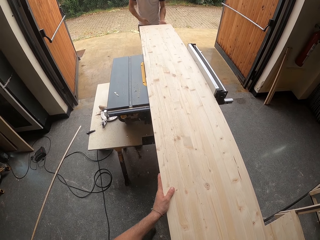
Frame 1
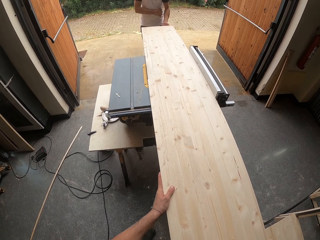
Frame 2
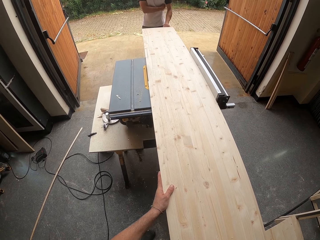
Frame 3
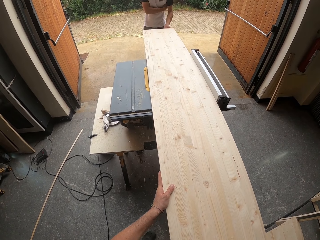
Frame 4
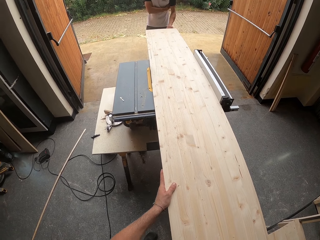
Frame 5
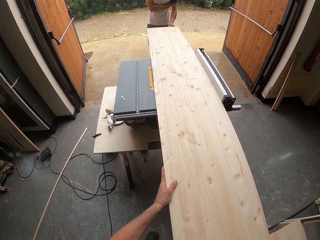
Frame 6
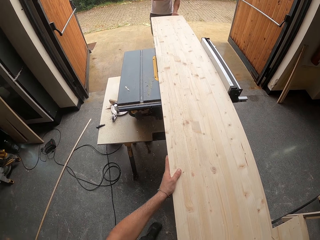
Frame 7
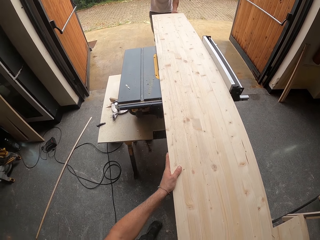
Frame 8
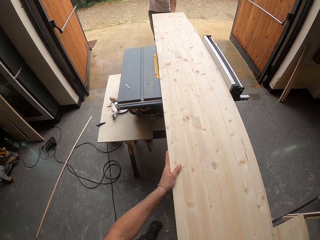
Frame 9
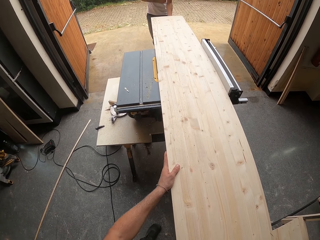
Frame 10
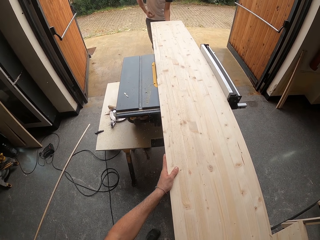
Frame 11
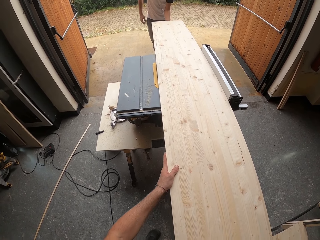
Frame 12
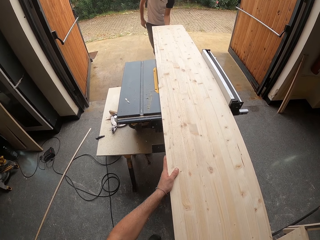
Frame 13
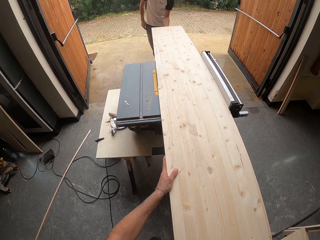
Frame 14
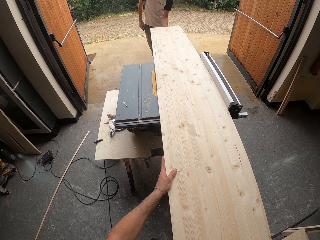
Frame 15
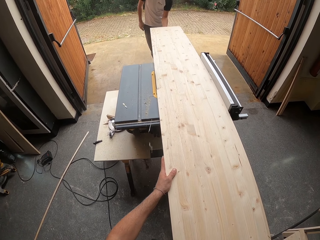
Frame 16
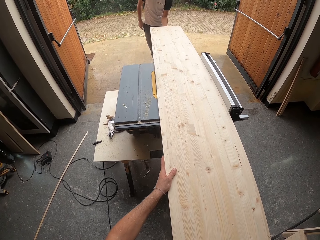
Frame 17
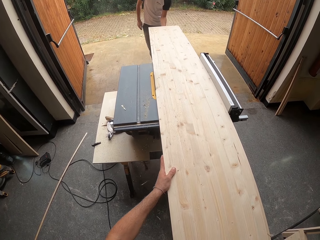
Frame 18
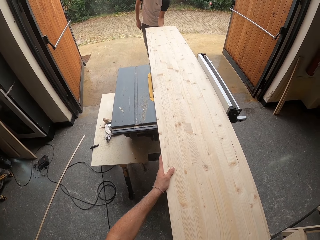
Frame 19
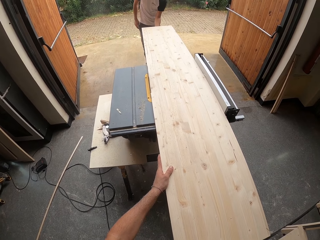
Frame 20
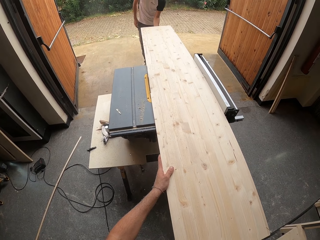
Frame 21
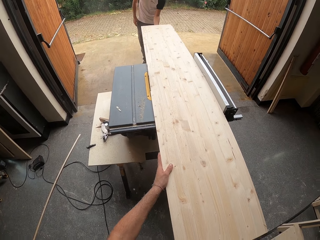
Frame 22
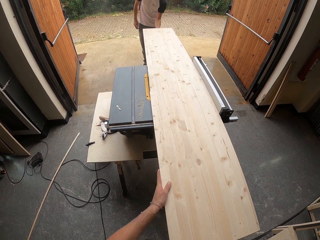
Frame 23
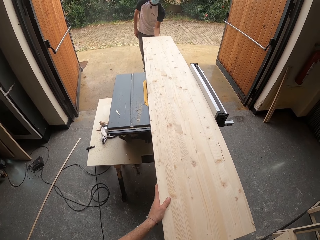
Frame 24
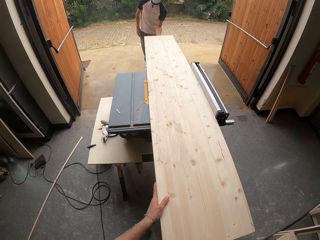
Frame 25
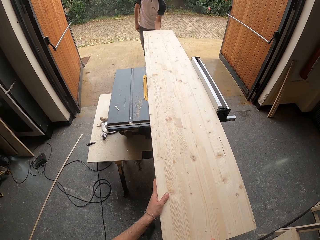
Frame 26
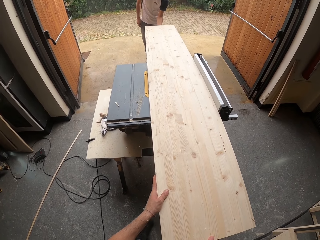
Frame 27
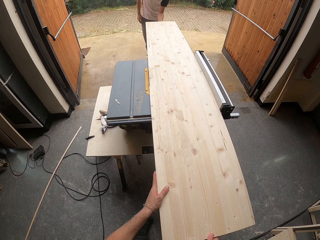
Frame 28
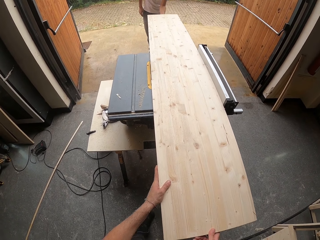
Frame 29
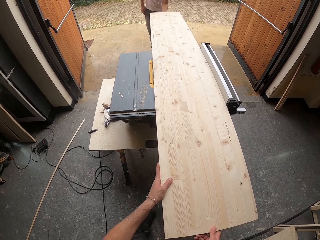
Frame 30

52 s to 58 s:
A man holds the edge of the plywood on the table saw with his left hand.

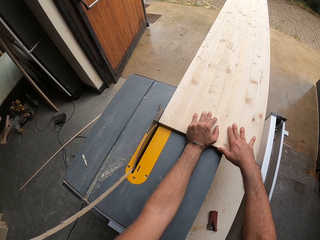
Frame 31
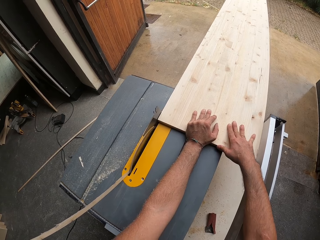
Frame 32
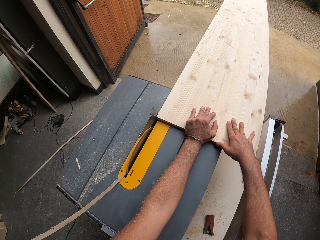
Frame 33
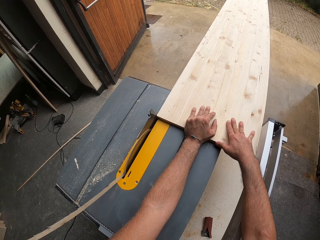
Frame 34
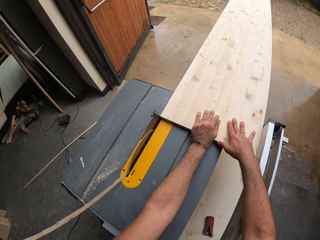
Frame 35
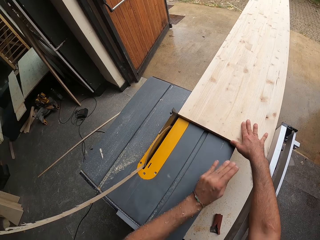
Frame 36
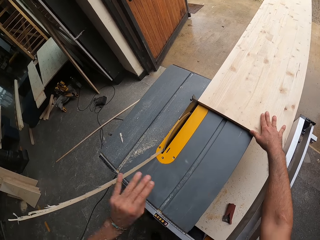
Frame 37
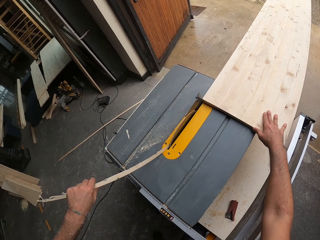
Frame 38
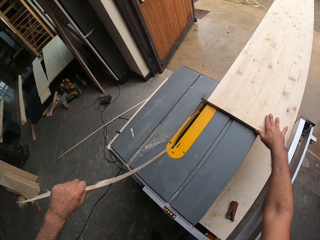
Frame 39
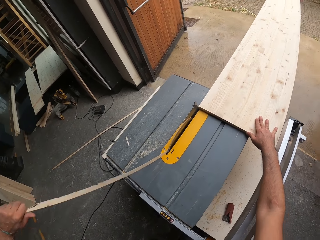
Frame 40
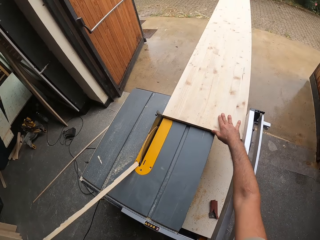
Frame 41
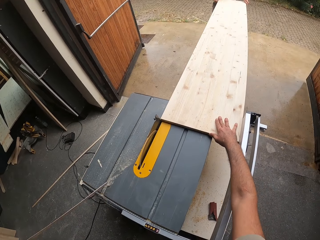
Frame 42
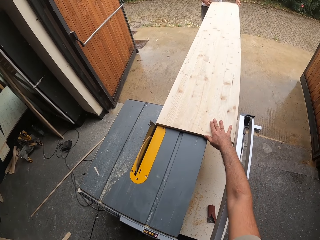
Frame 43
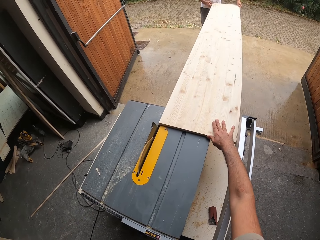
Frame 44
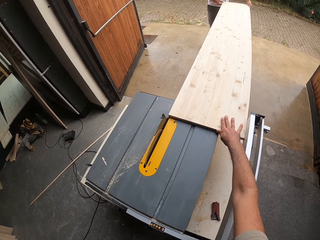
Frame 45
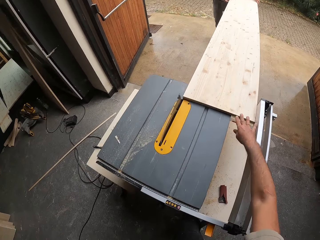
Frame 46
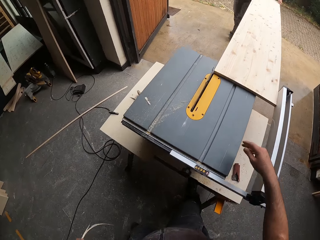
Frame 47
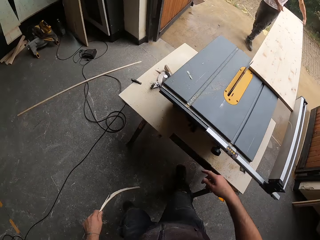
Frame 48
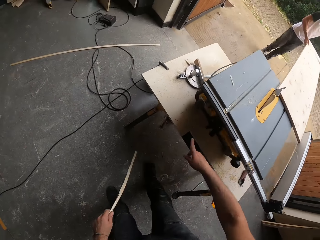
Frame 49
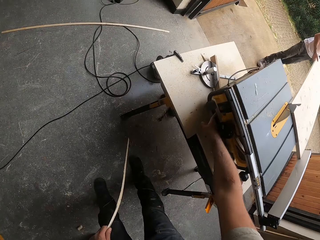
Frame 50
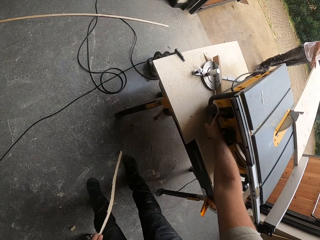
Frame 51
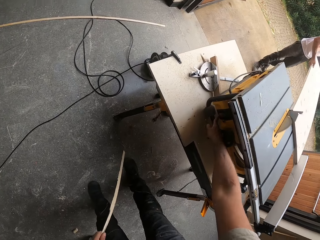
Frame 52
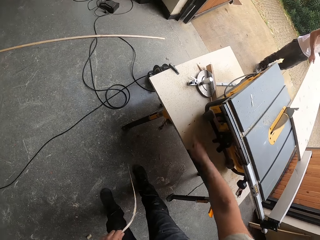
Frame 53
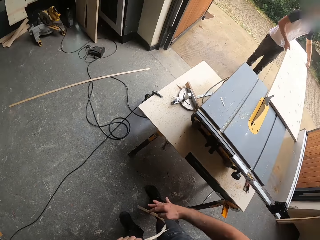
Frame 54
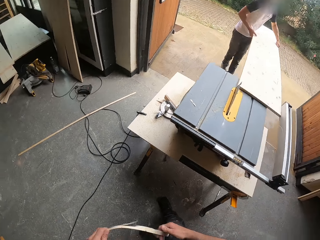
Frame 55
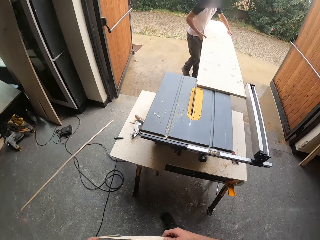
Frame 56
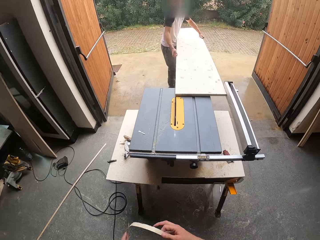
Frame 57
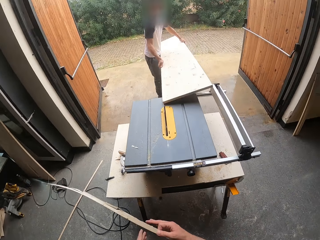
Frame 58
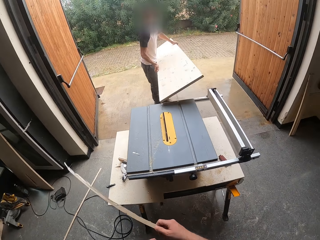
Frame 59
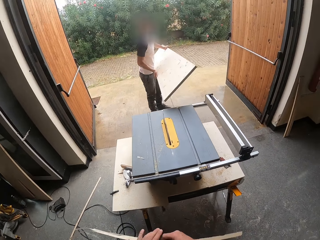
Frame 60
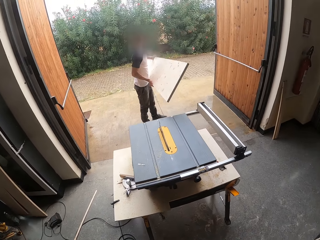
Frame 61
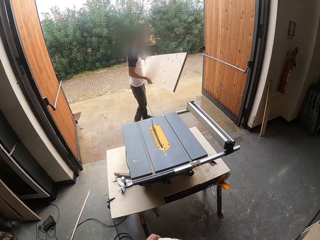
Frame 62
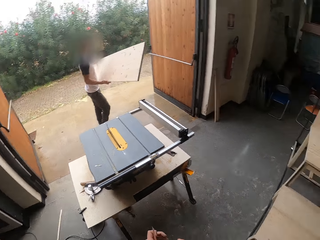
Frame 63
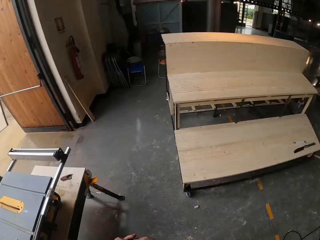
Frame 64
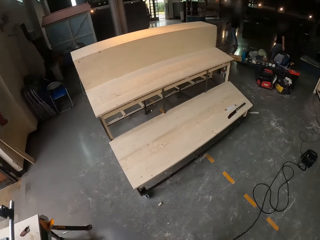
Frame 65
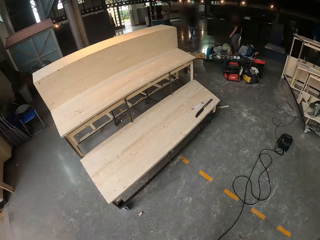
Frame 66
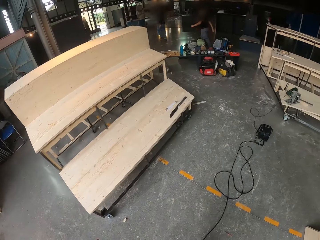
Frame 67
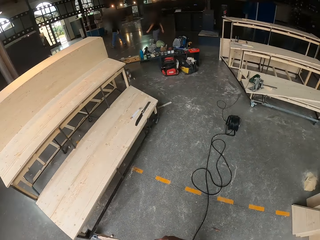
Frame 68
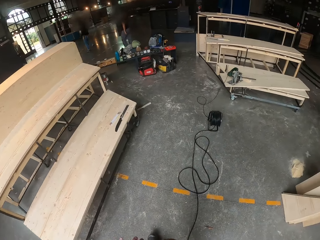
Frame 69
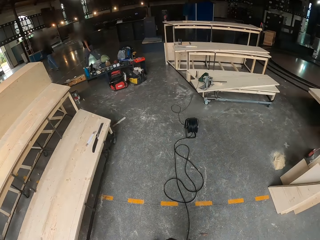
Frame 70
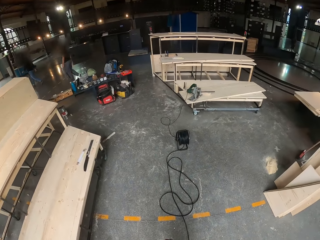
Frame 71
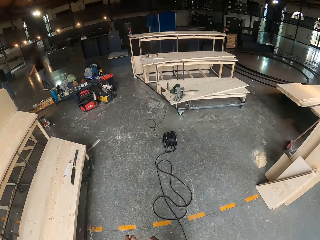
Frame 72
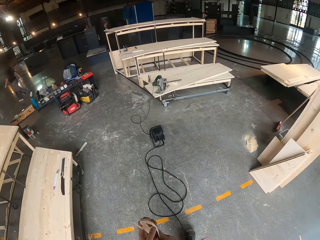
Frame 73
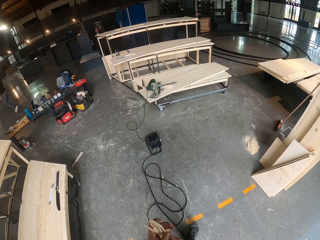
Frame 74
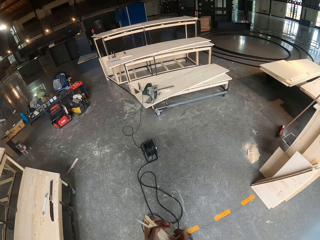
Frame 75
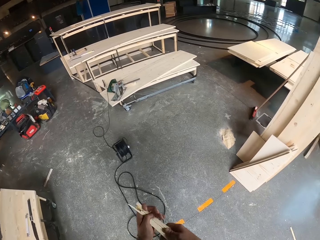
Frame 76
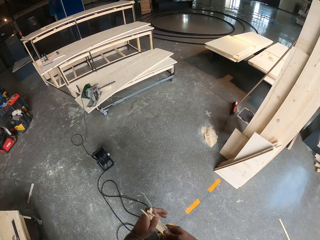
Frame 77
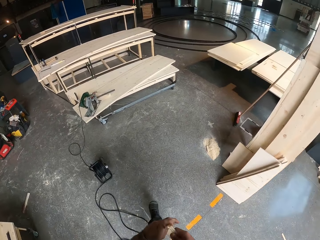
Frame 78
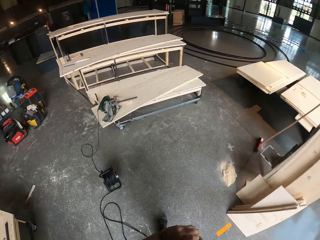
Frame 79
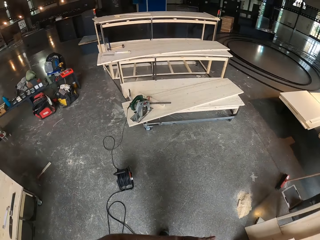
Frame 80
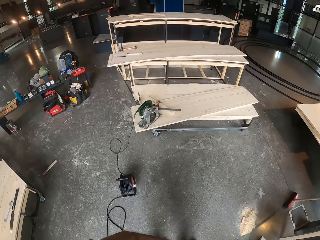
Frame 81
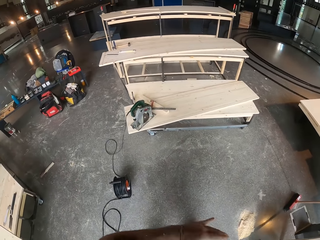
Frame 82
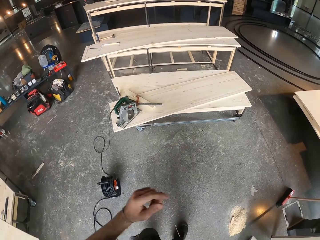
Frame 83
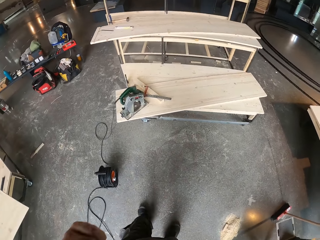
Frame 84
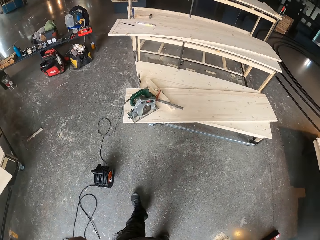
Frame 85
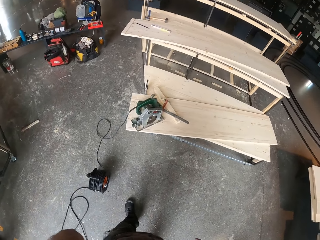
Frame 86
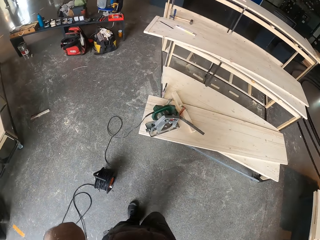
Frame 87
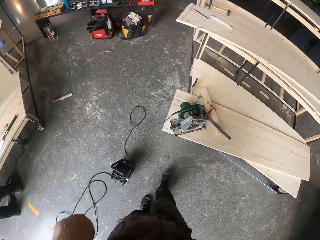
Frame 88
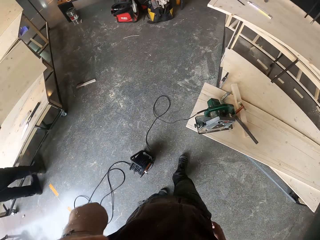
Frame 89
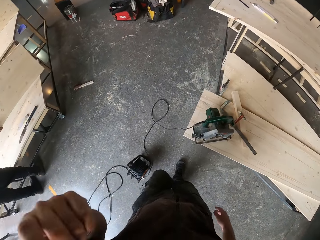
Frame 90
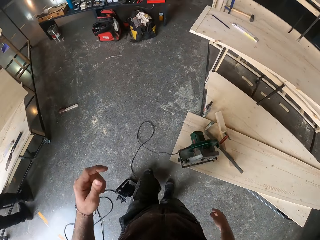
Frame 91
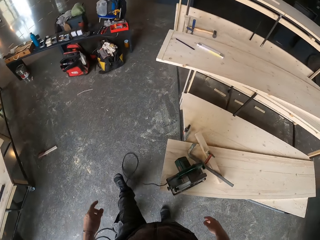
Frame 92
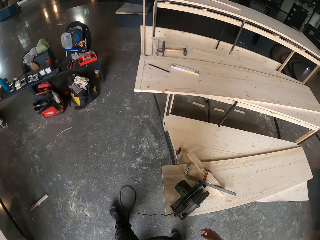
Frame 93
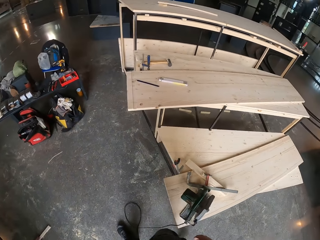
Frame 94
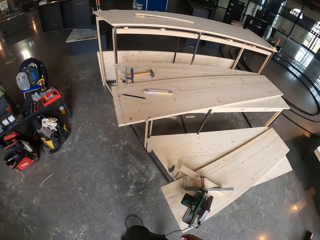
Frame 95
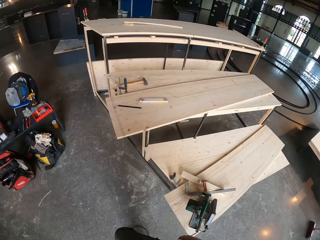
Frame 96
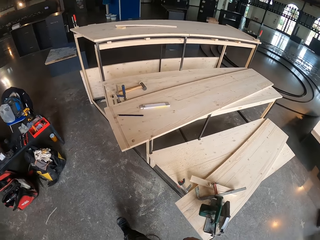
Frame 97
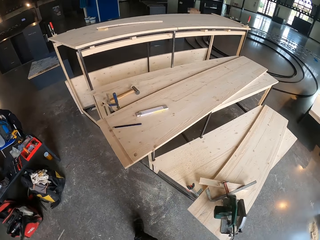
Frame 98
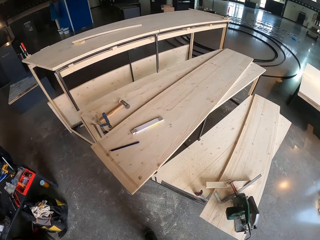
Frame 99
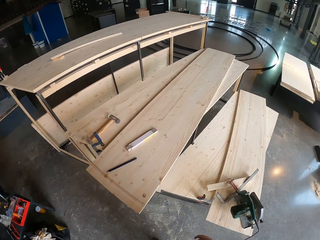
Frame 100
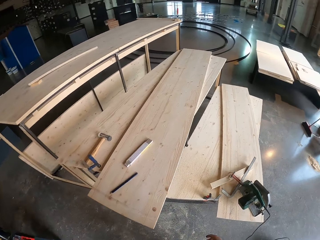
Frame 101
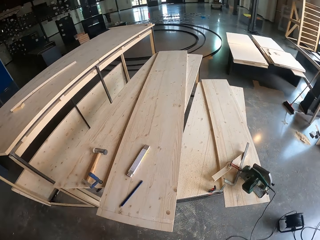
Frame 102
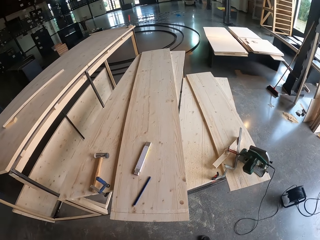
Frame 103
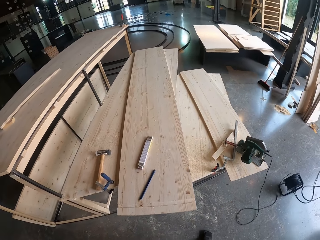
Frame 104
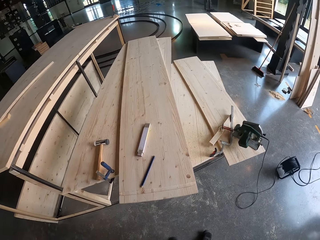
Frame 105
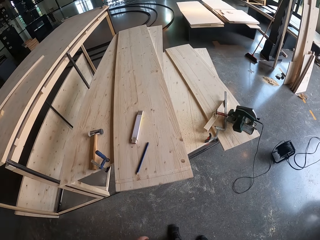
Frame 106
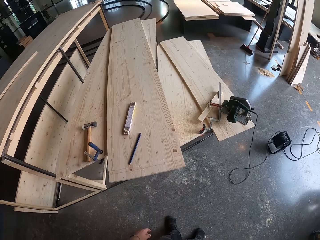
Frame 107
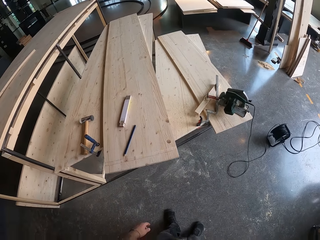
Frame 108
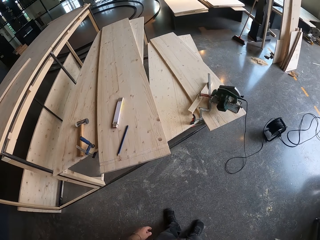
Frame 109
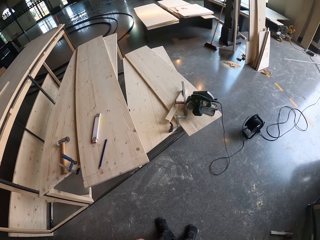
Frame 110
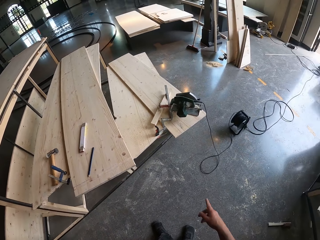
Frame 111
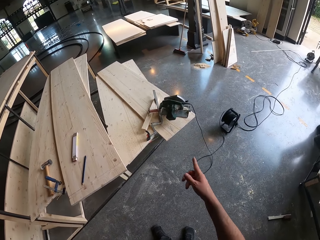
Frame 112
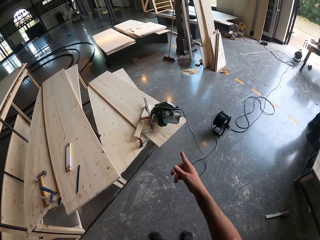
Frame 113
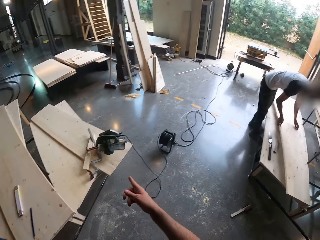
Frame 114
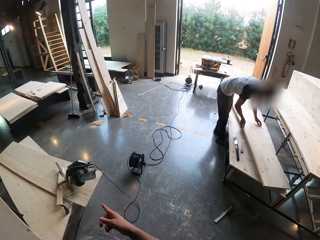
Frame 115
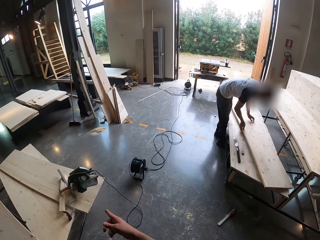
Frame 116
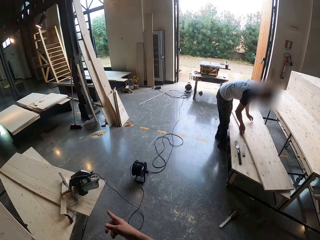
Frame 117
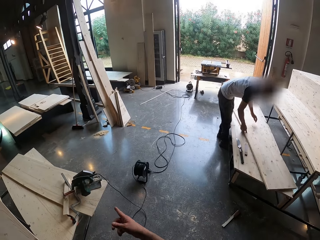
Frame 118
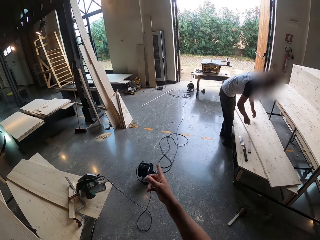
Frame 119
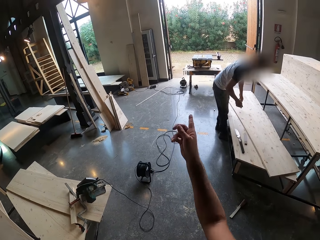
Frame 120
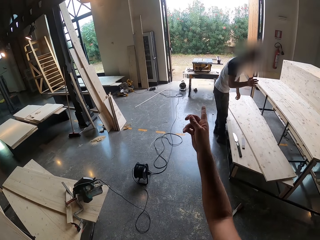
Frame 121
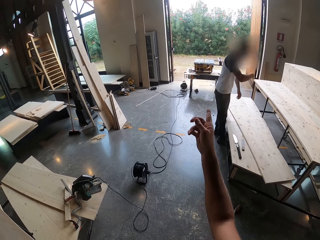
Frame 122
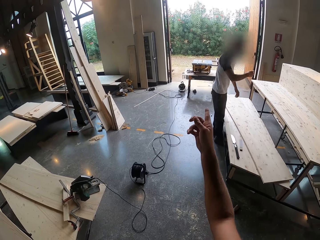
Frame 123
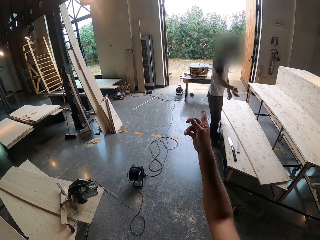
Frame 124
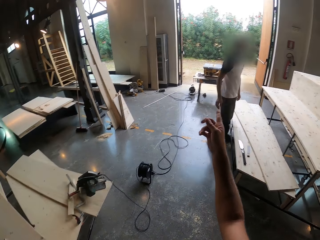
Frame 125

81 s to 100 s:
The camera wearer removes a strip of the plywood from the table saw with his right hand. He pulls the wood. A man holds the edge of the plywood on the table saw with both hands. The camera wearer turns off the switch of the table saw with his right hand. He passes the strip of plywood in his left hand to his right hand. He looks around. He walks around. He looks around. He converses with the man. The man touches plywood on the work table with both hands.
